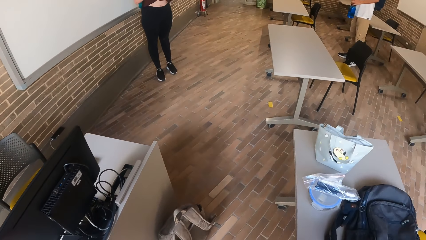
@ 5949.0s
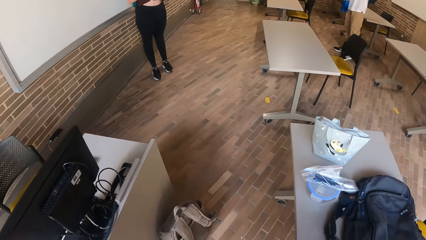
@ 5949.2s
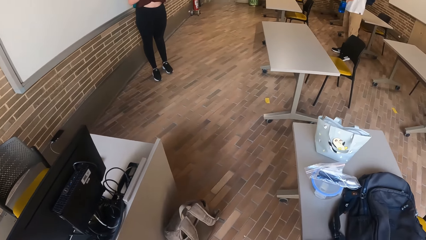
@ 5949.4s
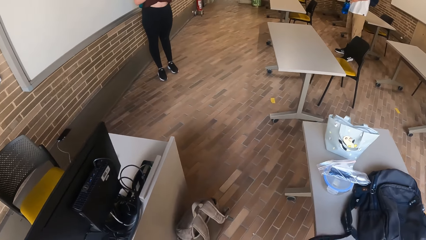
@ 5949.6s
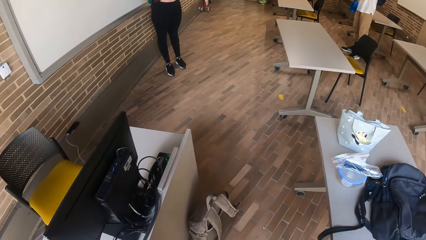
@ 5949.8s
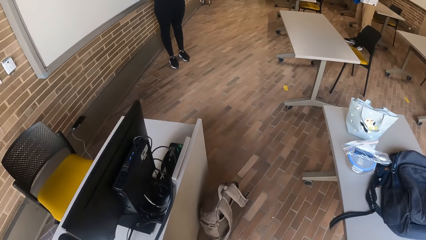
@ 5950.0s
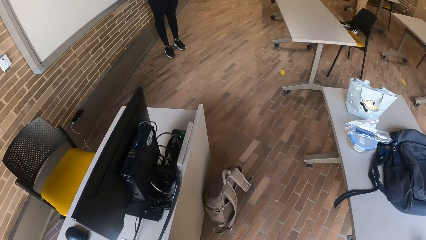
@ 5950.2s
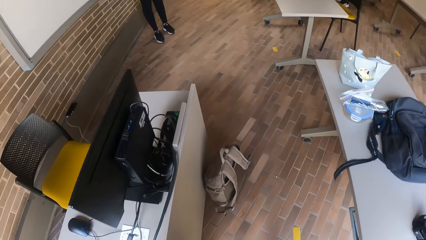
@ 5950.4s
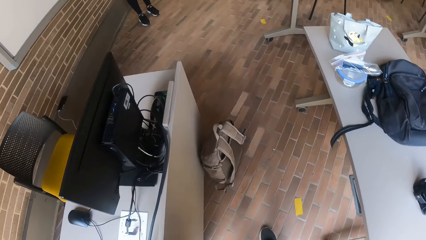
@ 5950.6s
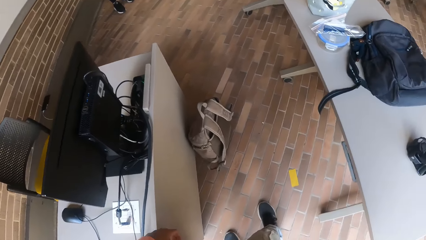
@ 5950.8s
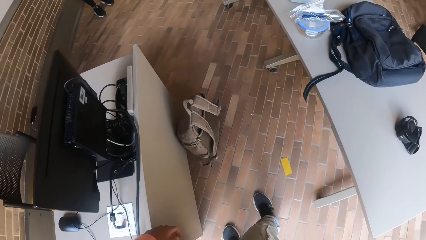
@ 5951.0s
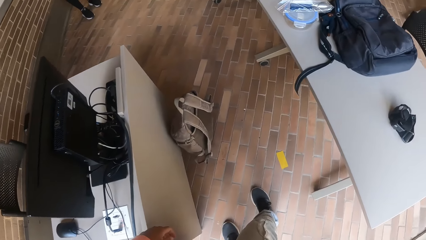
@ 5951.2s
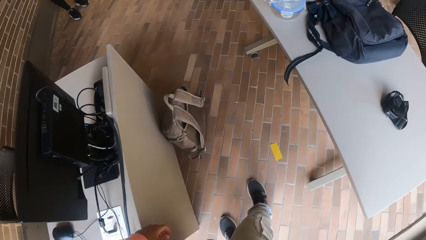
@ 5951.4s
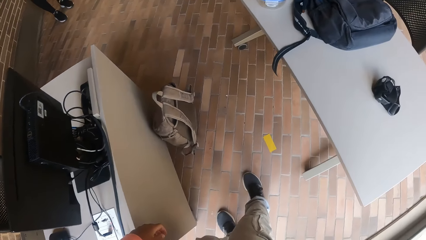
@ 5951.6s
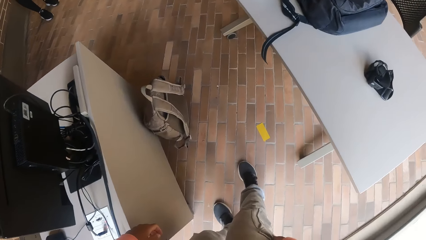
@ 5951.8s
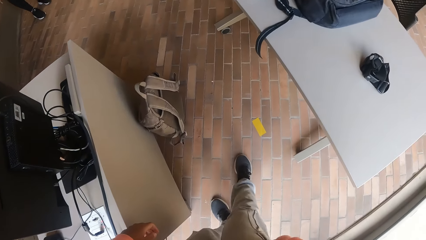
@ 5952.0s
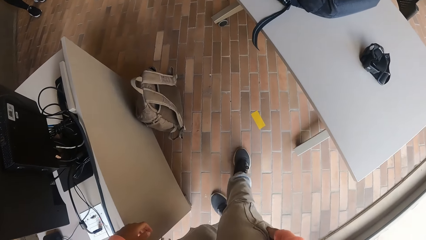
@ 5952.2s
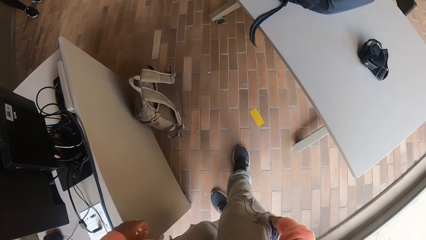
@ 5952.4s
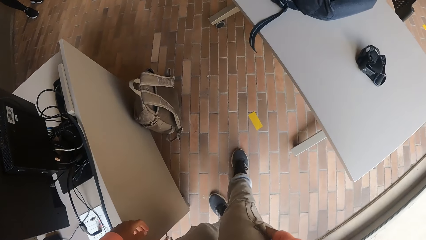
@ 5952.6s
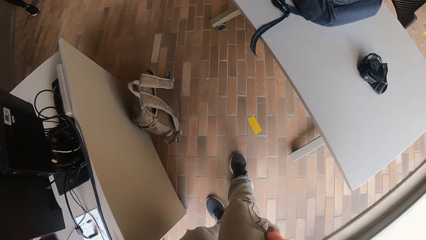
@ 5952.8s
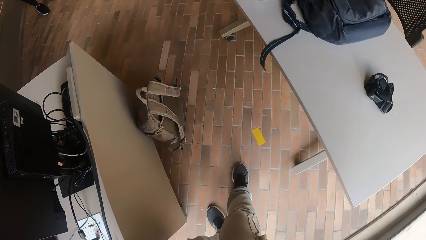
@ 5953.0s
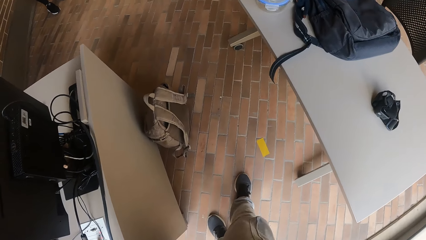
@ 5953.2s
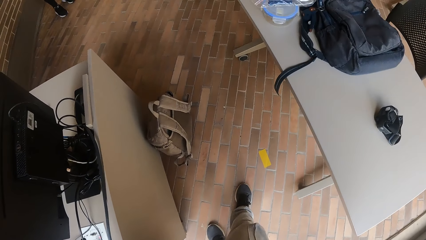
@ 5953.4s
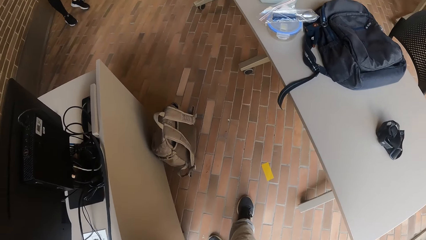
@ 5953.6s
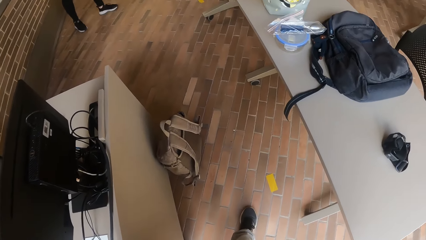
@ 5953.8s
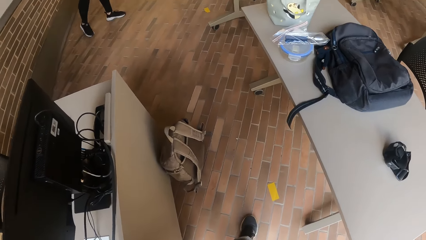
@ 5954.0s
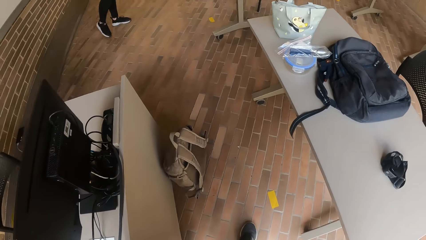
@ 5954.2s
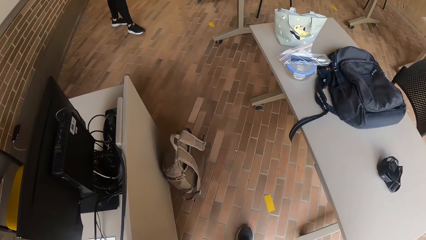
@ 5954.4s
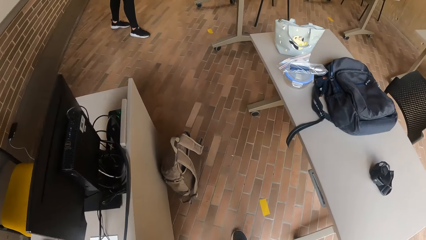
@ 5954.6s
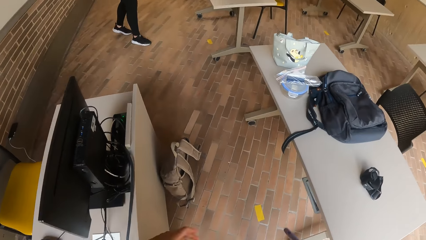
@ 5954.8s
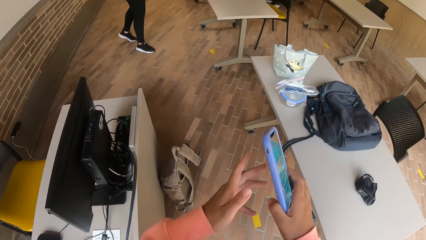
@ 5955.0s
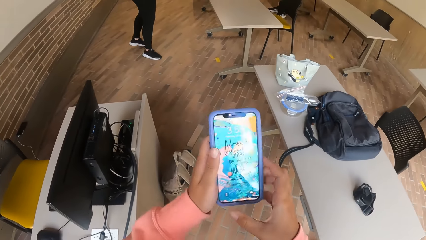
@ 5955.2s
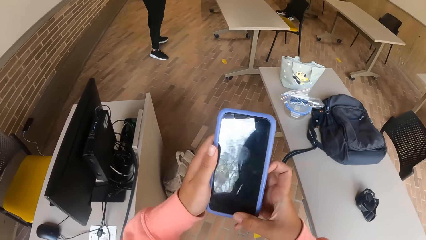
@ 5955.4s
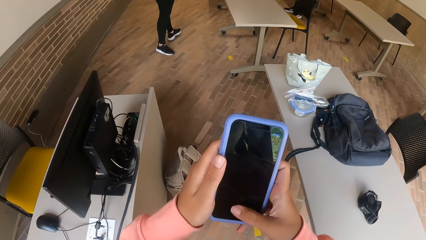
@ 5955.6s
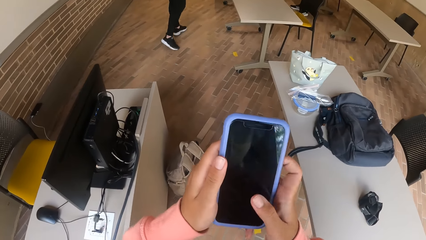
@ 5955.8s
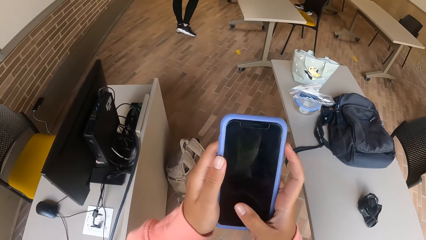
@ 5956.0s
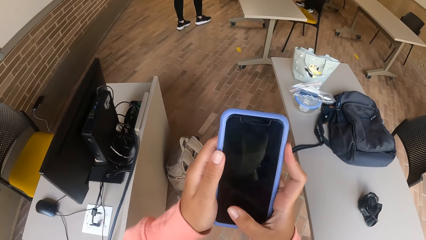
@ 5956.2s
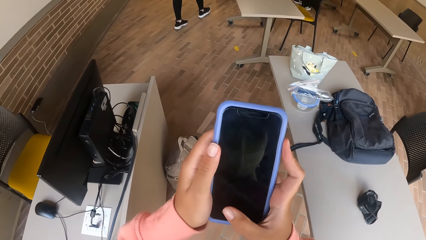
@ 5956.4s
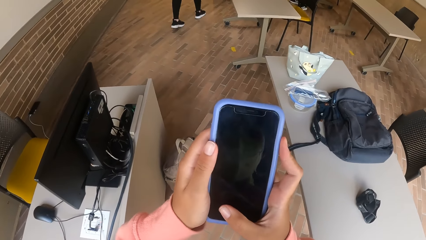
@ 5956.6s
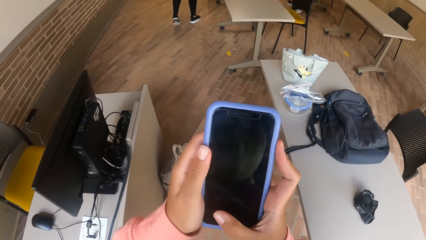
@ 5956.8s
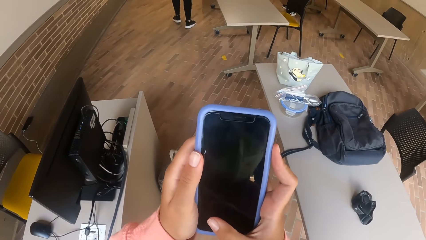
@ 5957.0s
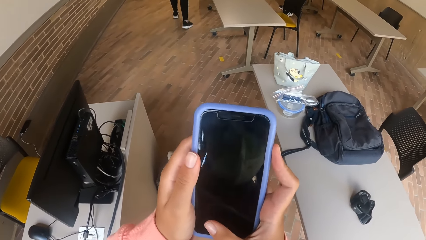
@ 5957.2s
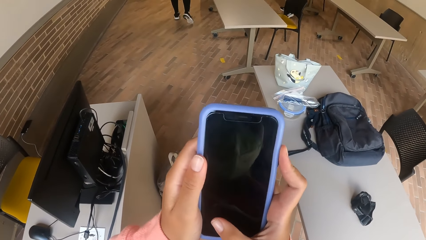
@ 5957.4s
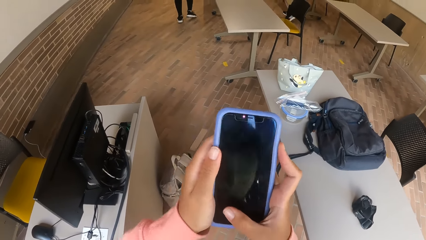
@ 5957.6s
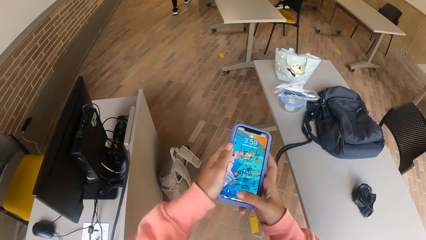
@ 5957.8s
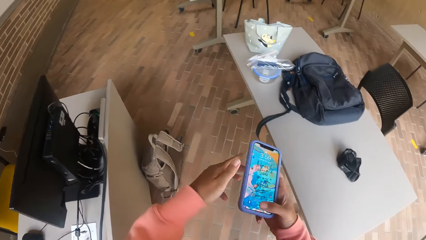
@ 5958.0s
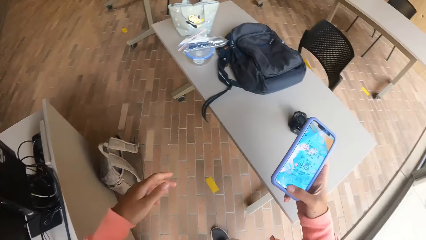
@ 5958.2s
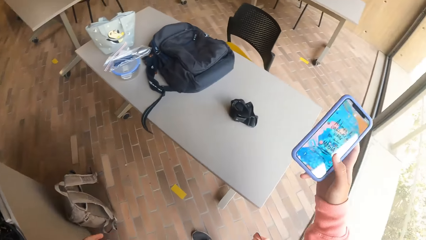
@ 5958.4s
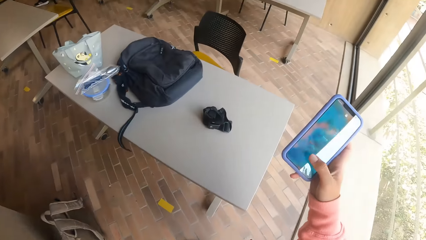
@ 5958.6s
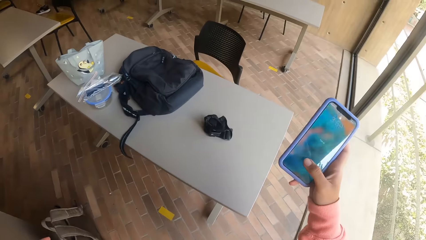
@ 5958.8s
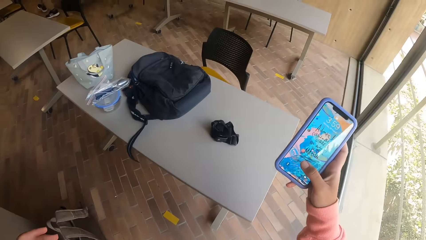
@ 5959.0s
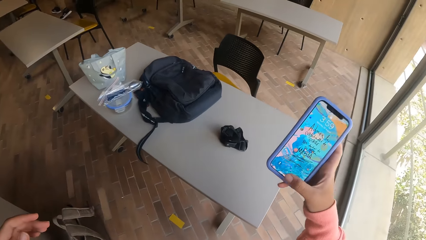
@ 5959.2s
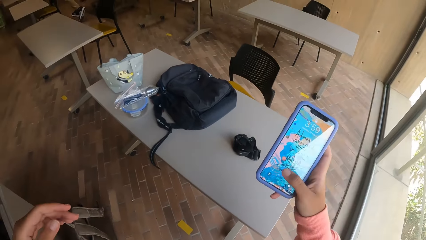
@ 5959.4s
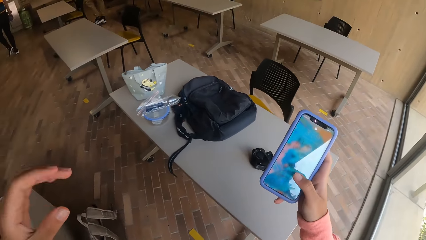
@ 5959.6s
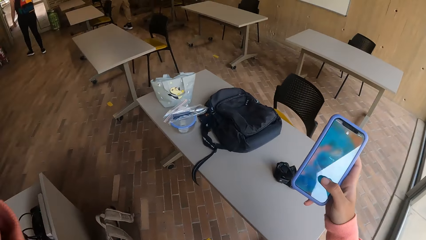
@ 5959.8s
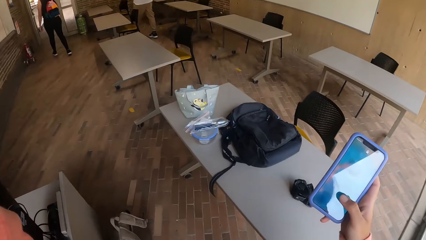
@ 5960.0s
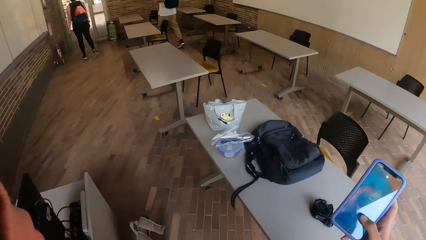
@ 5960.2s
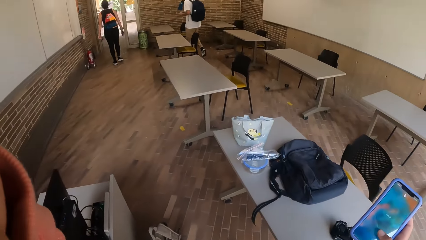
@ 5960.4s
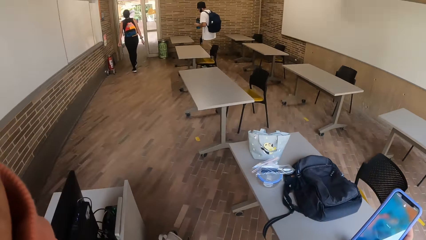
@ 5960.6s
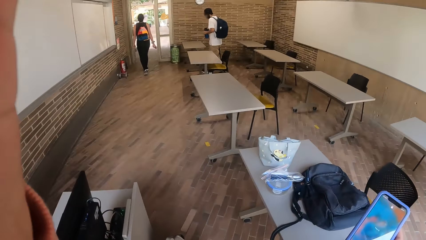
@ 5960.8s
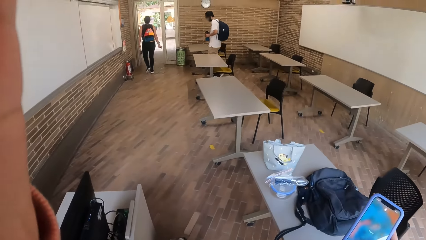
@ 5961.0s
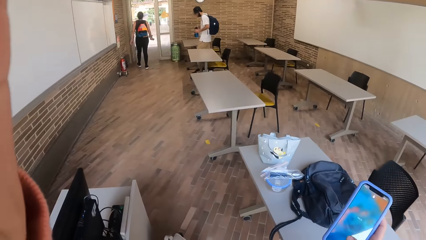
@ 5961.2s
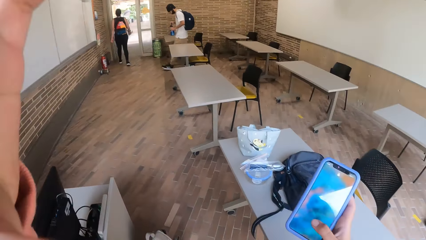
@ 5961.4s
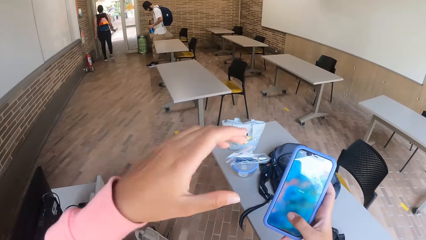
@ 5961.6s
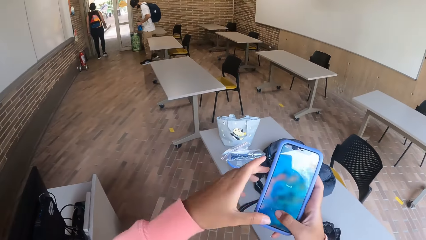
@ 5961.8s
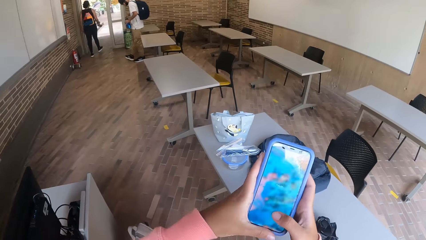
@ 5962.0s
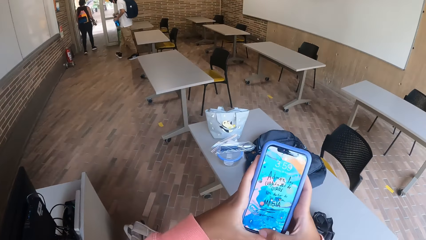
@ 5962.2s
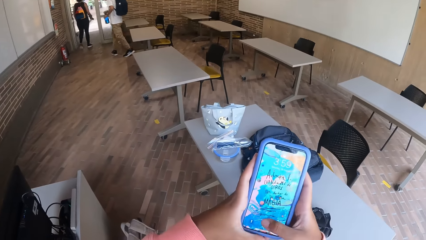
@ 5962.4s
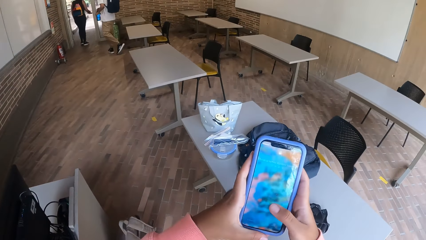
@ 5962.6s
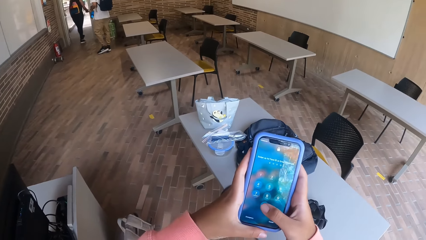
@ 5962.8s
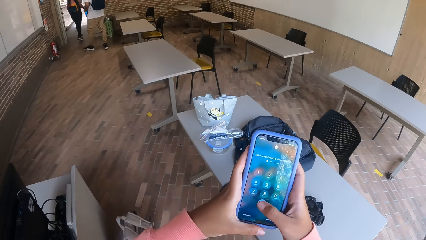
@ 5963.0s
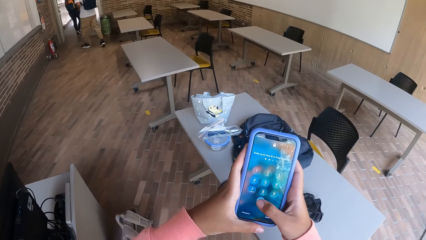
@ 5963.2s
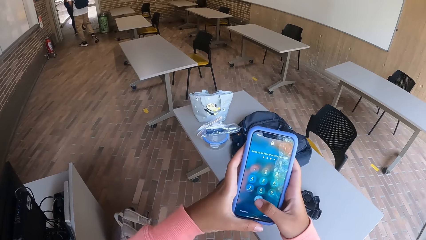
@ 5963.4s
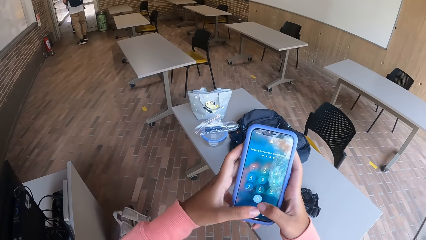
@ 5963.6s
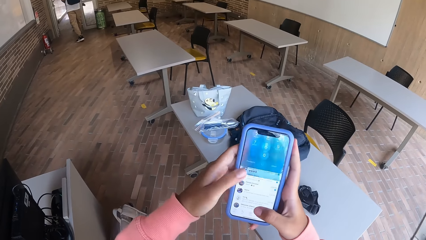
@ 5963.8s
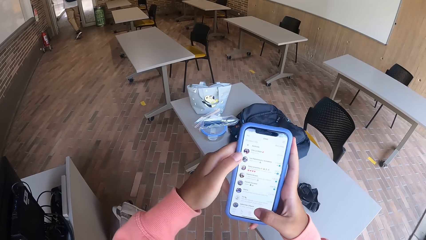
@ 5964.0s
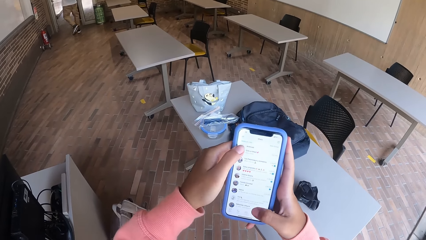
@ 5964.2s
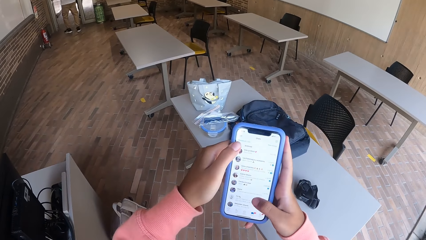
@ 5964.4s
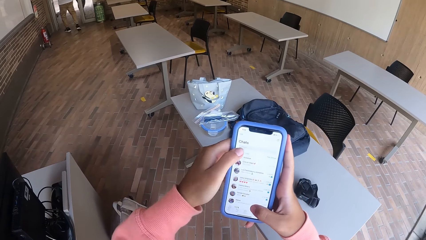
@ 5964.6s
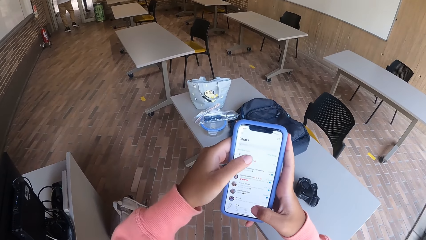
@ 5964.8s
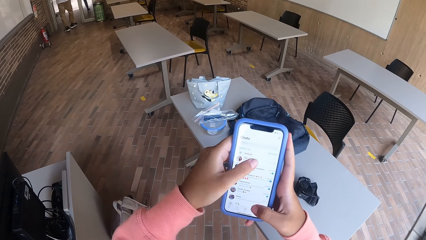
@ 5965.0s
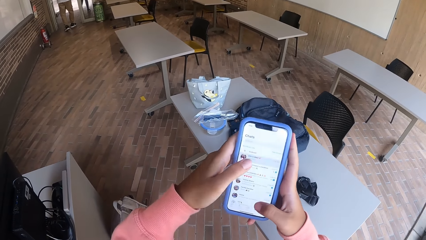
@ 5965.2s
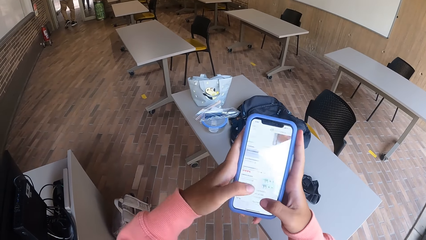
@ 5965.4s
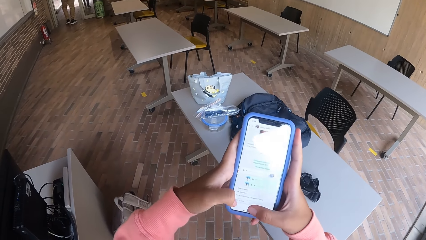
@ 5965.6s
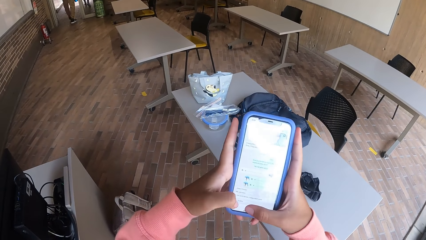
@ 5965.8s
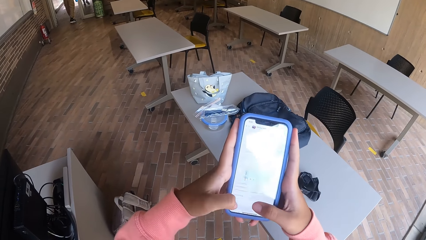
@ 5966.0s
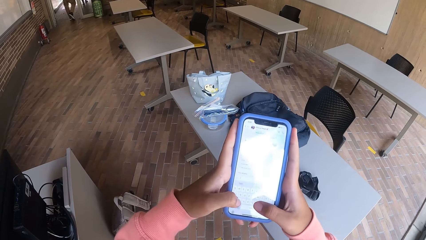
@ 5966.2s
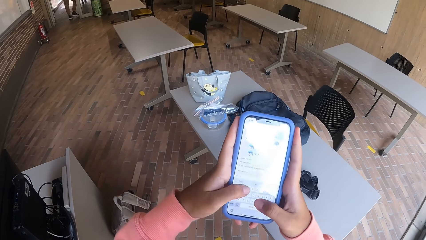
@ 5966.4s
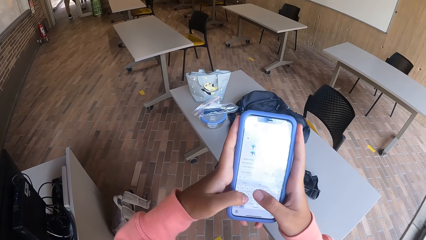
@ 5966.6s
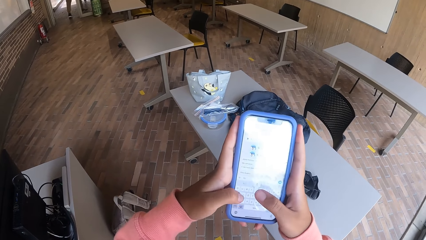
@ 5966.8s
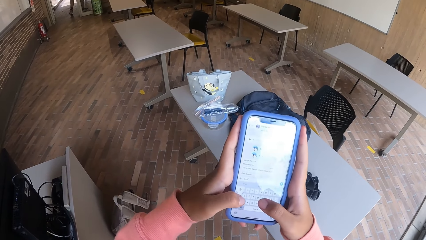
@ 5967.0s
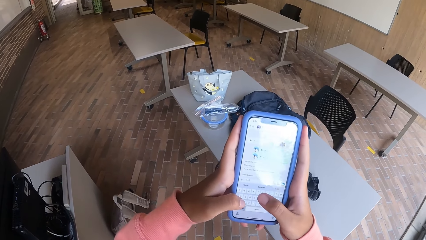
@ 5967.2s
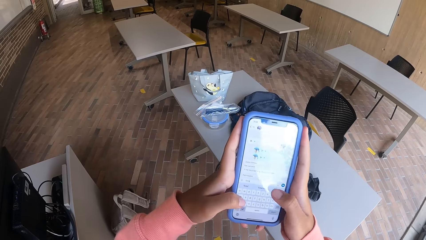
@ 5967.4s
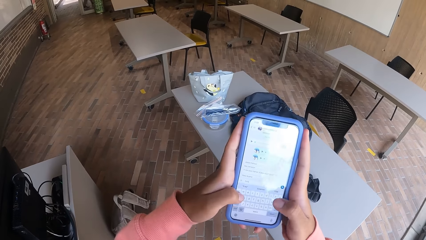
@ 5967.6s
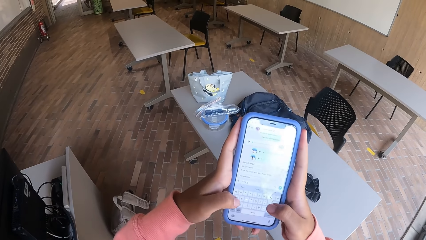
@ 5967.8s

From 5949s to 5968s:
The camera wearer holds the phone with her hands. She operates the phone with her right hand. She holds the phone with her right hand. She adjusts a camera on her head with her left hand. A woman walks out of a classroom with a man. The man drinks from the water bottle in his right hand. The man holds the water bottle with his hands. The camera wearer holds the phone with her hands. She operates the phone with her right hand. She operates the phone with her hands.
